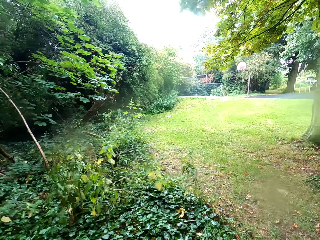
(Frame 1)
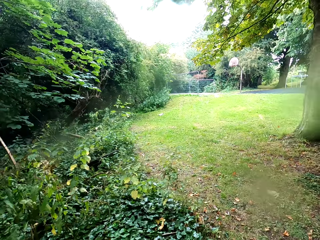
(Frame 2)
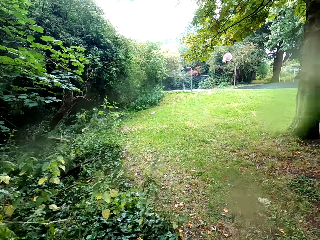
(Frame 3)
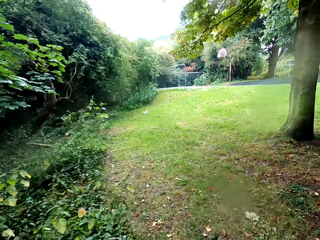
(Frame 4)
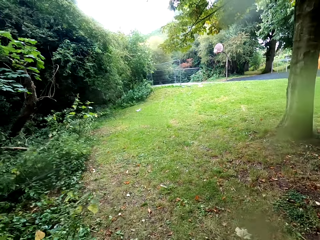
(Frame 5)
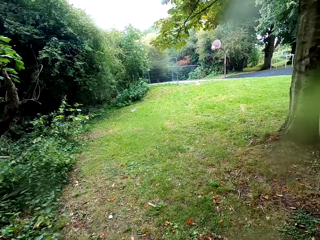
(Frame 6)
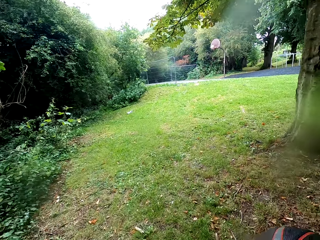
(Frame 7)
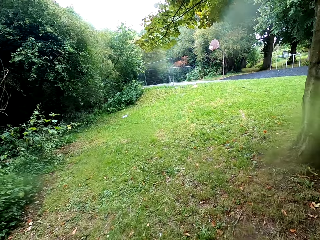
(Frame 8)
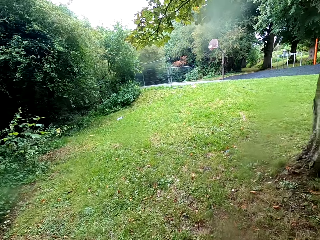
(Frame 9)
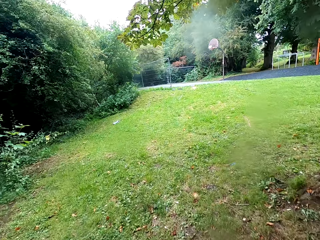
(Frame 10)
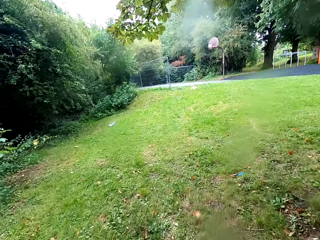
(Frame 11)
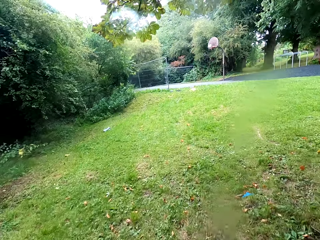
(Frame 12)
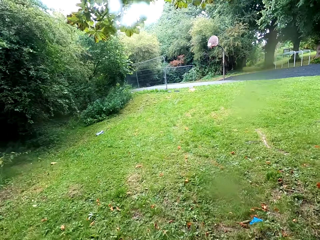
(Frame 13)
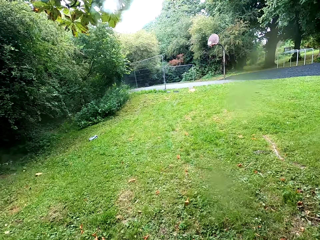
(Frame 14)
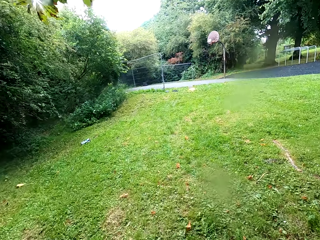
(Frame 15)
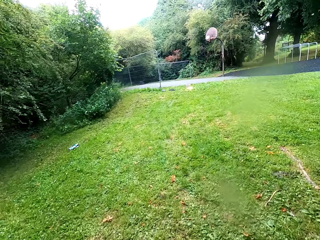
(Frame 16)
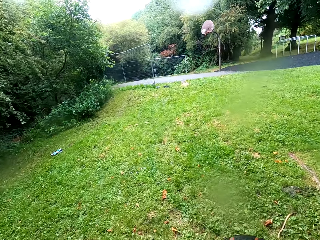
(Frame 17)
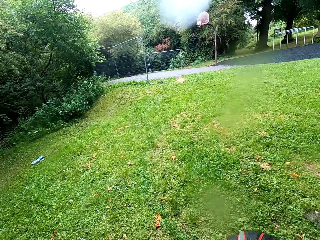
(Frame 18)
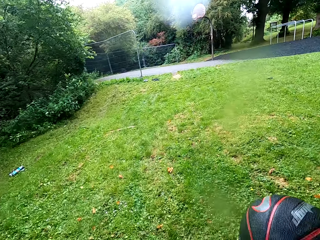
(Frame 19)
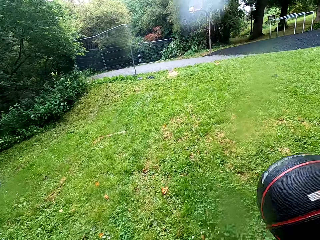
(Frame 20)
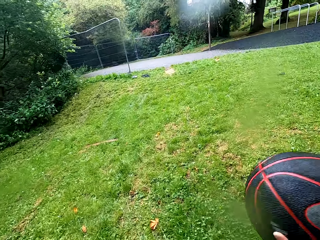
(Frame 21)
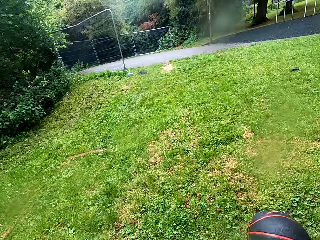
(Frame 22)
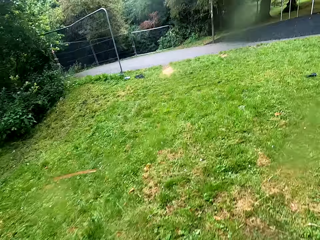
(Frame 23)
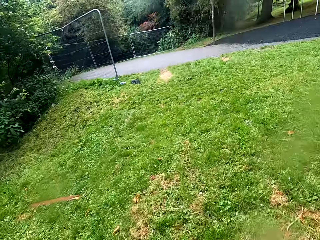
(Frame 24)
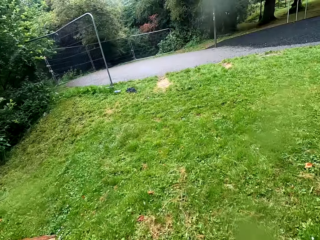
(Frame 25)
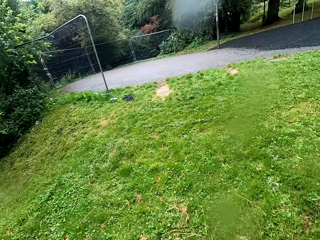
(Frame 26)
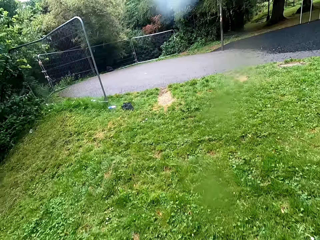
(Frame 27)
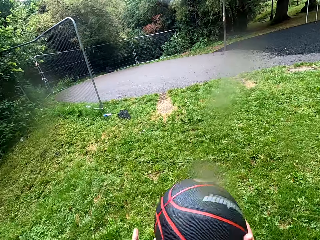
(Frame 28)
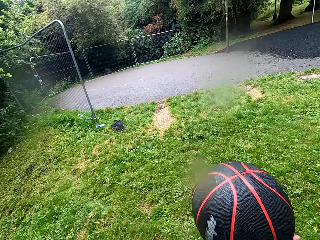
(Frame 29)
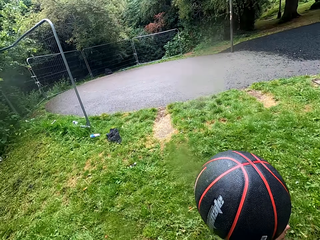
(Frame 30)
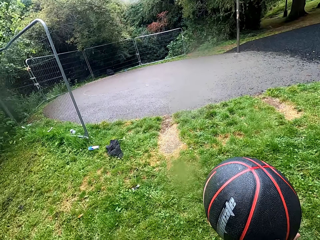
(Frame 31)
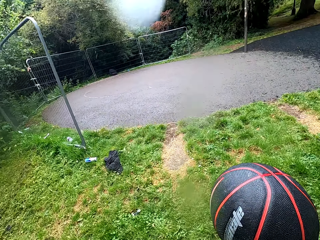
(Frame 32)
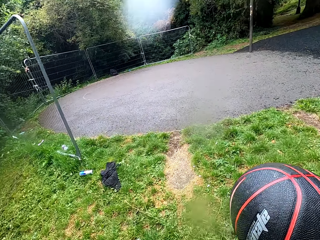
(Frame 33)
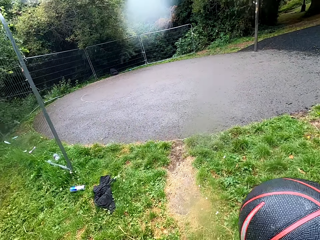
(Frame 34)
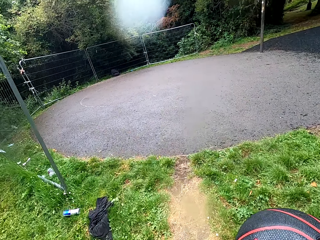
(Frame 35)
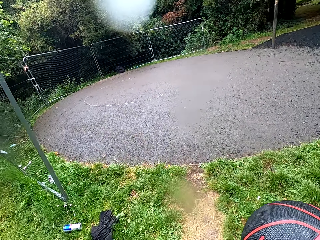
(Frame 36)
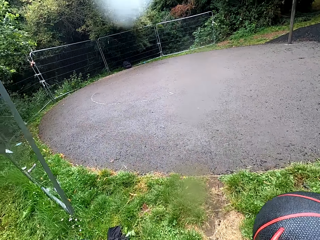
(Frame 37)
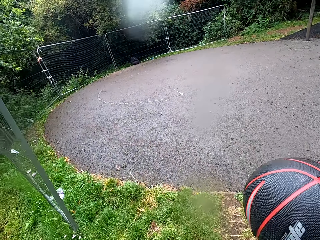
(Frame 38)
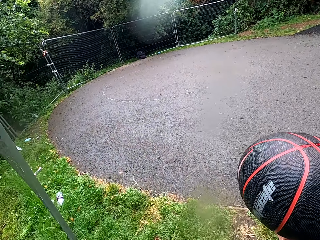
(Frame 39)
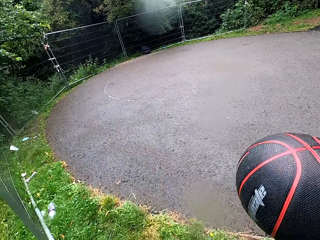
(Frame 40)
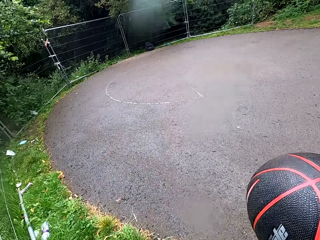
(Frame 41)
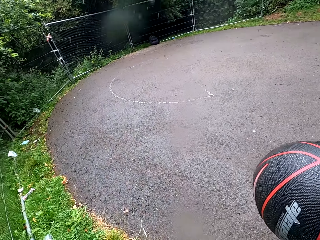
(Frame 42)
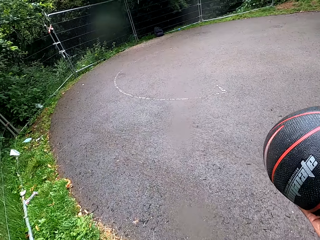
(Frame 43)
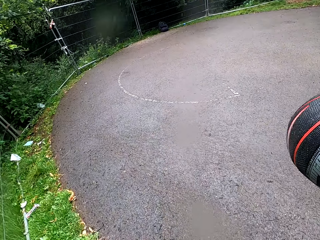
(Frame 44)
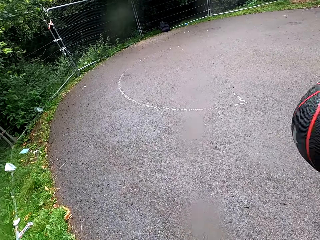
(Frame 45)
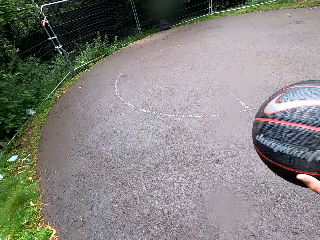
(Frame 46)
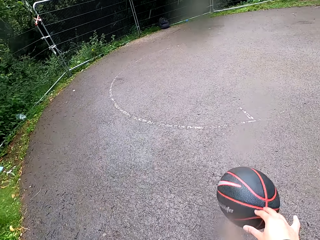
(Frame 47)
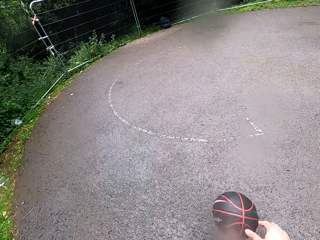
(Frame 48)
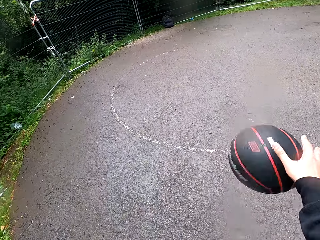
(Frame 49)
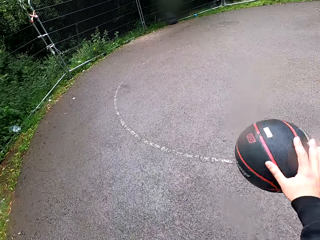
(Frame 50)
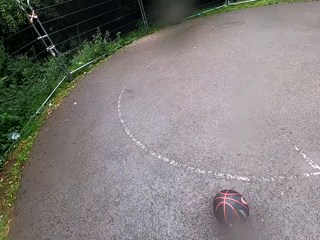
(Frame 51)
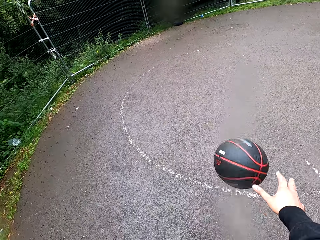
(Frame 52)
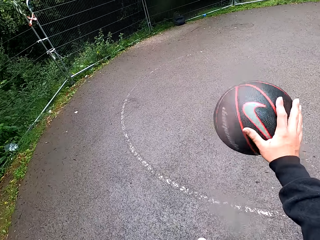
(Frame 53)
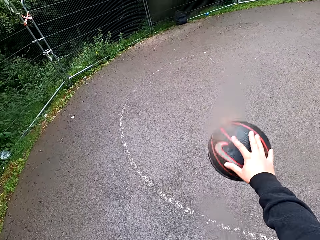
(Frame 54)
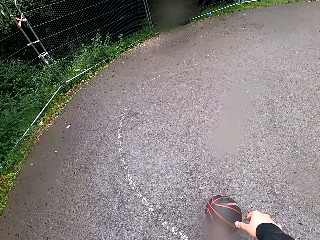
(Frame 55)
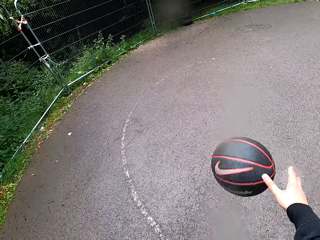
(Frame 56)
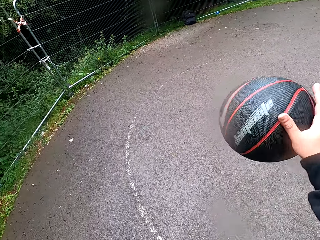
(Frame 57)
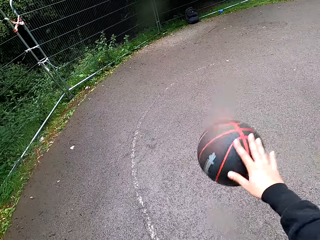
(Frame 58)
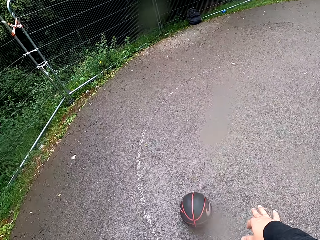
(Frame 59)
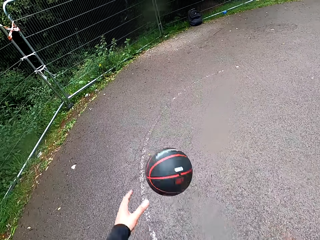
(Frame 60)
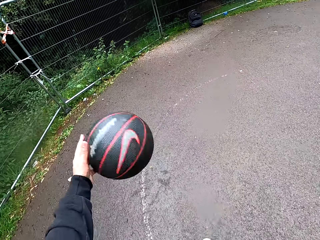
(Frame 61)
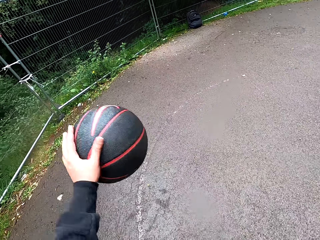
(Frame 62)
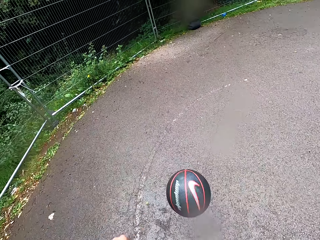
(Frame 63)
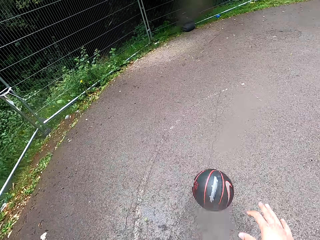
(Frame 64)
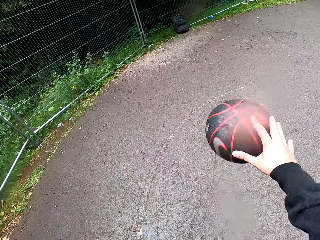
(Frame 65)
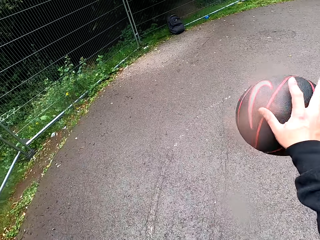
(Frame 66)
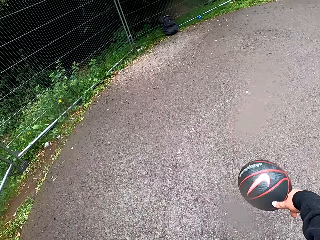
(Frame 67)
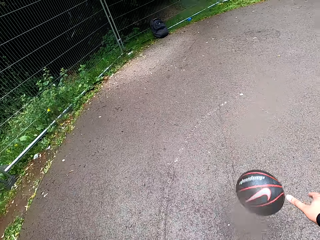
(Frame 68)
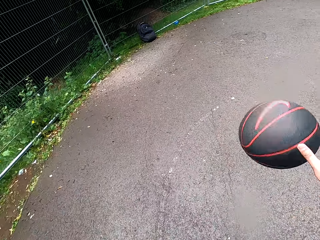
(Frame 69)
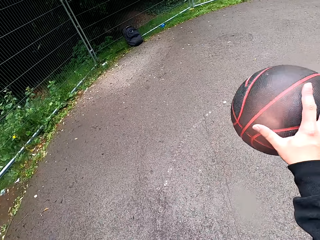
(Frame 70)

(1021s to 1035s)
The camera wearer walks to the playground on the grass. They play basketball.

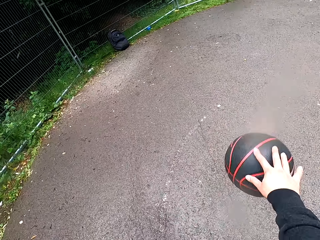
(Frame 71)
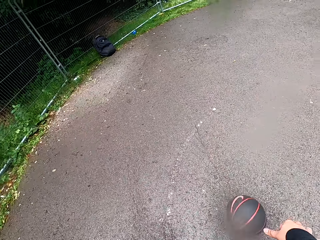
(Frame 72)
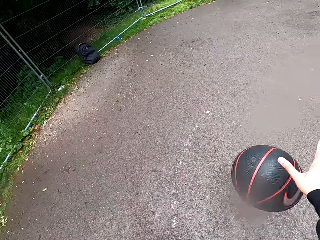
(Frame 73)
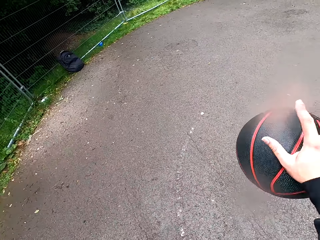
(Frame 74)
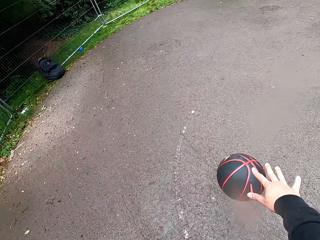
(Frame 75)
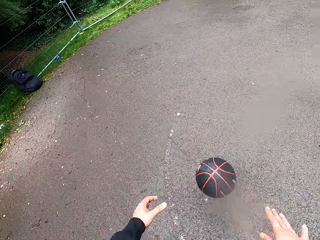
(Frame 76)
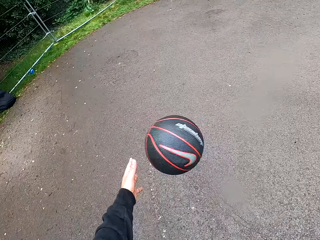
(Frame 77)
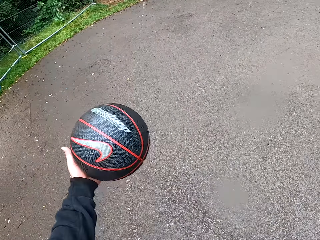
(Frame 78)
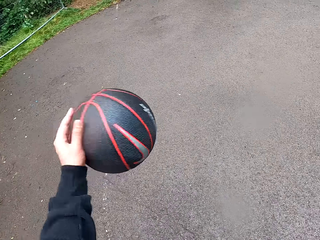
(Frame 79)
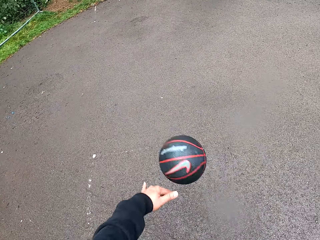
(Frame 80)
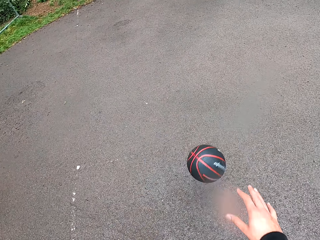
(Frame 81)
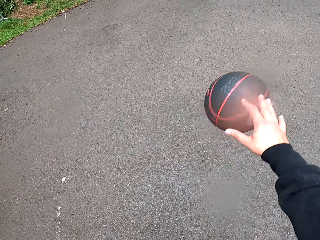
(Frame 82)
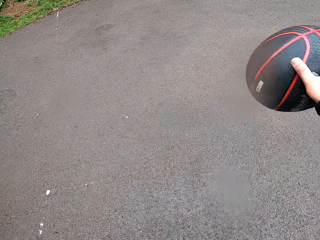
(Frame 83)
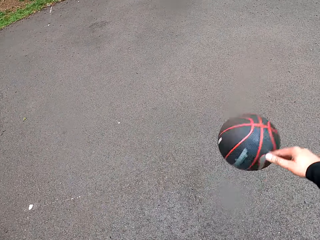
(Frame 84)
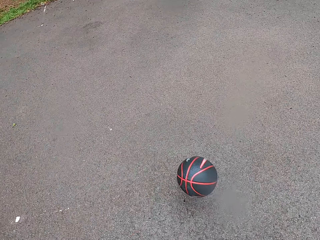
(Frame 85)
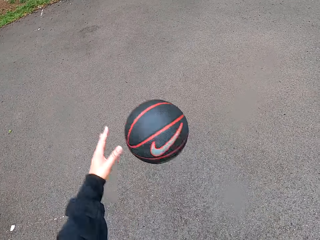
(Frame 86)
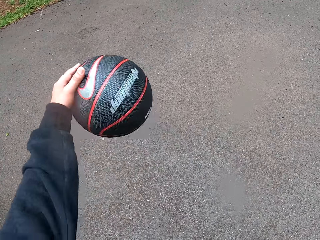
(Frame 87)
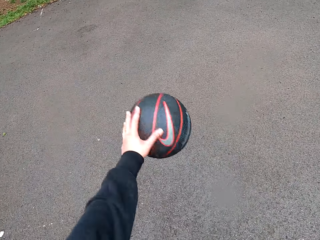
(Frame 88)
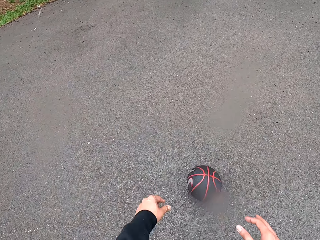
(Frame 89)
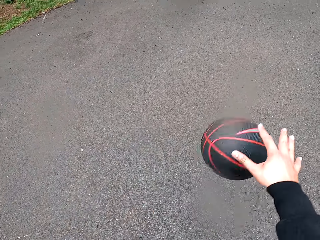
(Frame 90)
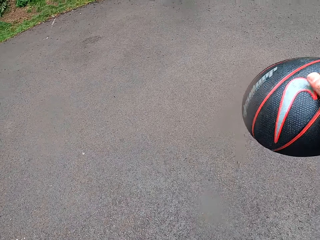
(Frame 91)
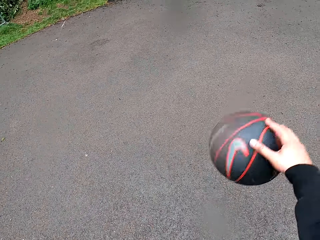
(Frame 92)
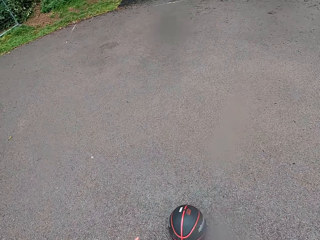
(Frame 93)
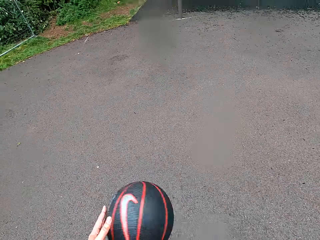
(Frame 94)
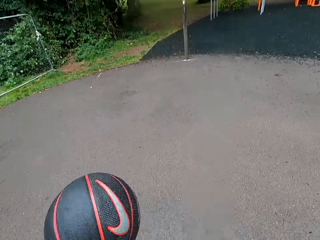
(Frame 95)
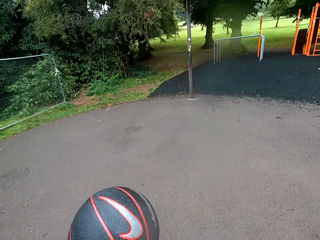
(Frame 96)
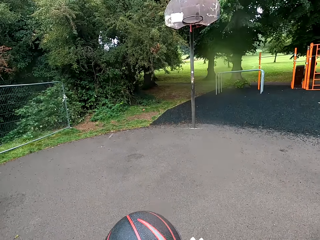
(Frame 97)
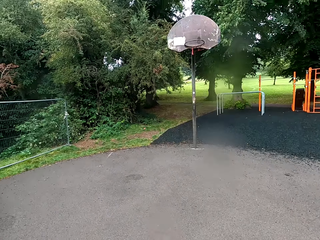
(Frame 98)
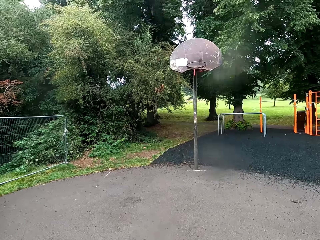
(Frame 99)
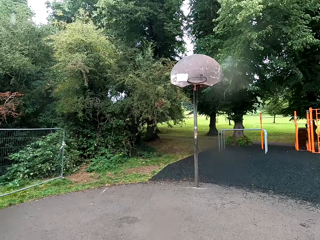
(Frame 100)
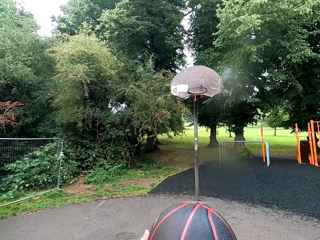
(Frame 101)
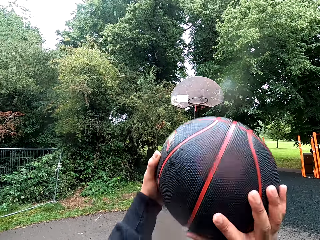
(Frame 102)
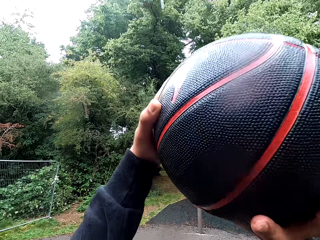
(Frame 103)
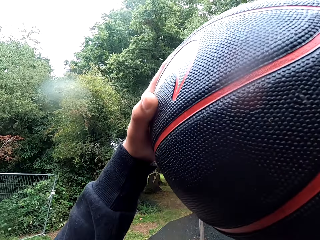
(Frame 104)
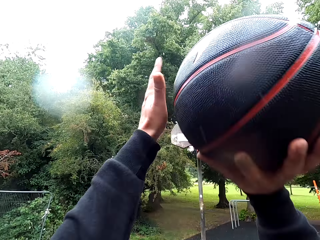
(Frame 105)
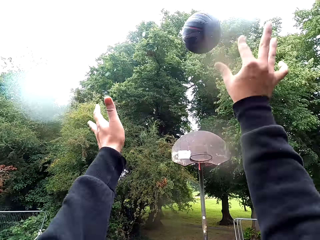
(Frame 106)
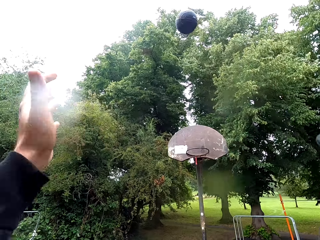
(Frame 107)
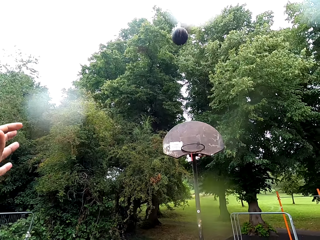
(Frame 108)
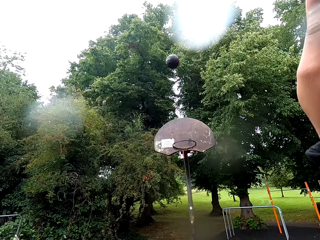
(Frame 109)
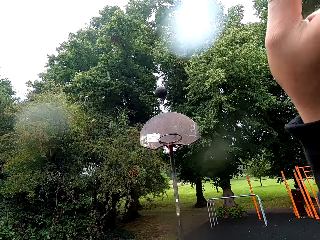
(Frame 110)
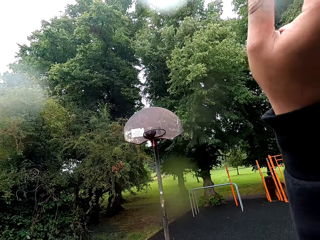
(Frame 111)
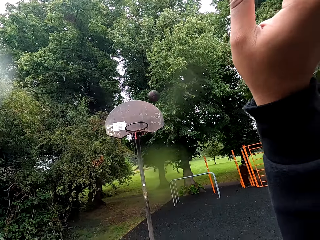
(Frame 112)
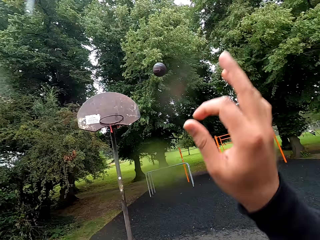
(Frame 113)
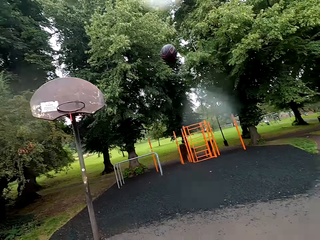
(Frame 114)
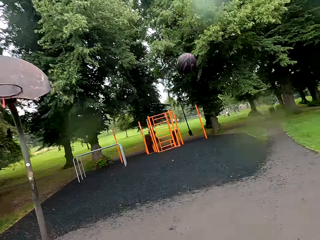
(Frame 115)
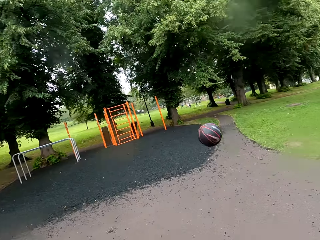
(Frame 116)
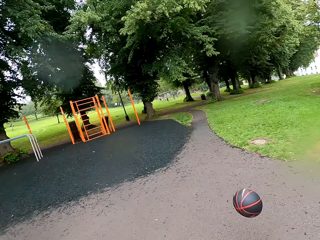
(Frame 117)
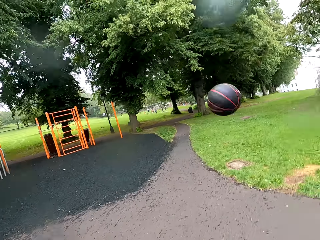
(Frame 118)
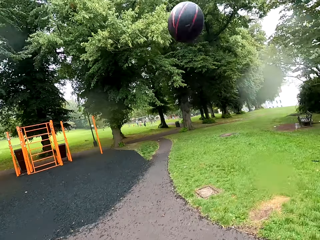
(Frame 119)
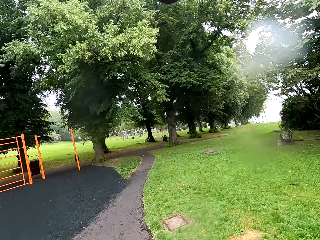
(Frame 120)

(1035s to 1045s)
The camera wearer holds the ball. They throw the ball to the goal post.
